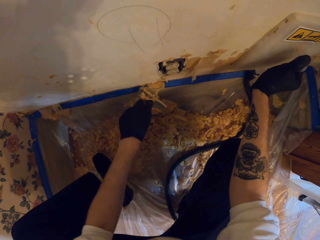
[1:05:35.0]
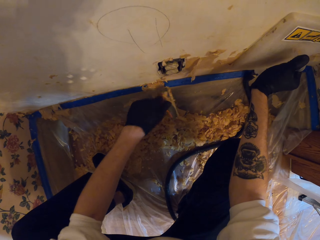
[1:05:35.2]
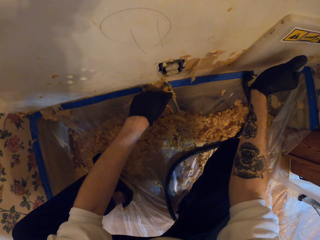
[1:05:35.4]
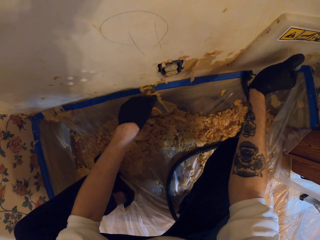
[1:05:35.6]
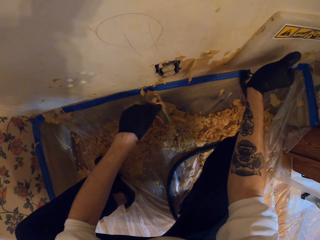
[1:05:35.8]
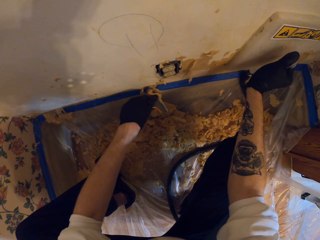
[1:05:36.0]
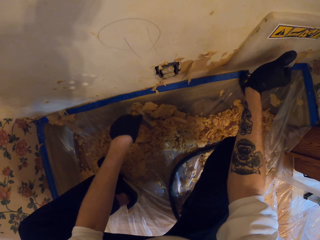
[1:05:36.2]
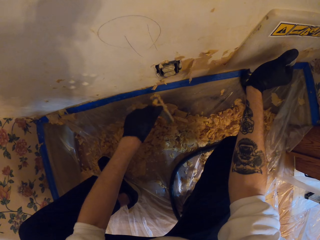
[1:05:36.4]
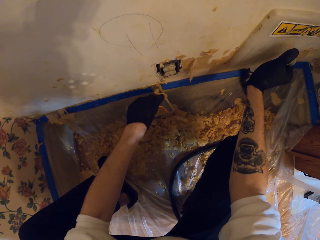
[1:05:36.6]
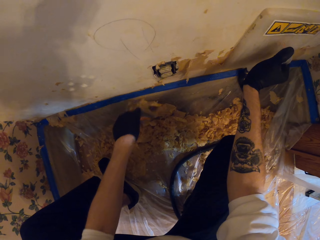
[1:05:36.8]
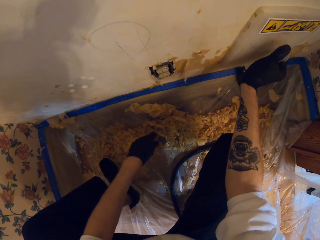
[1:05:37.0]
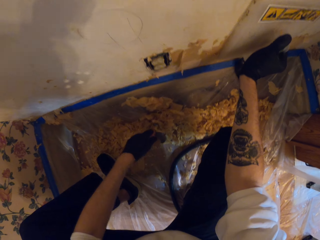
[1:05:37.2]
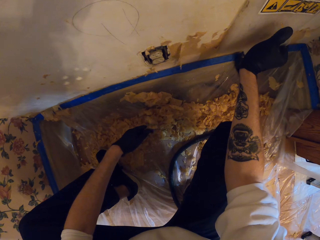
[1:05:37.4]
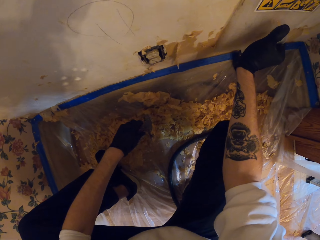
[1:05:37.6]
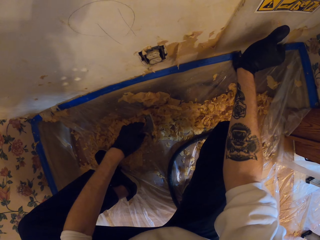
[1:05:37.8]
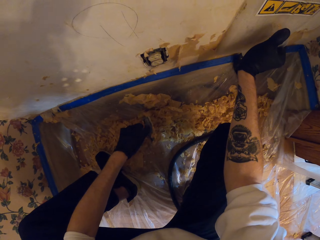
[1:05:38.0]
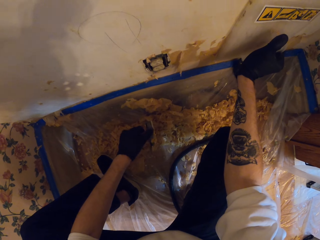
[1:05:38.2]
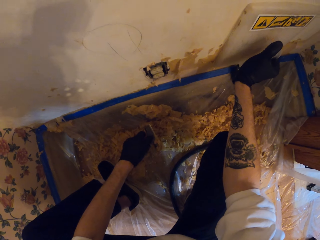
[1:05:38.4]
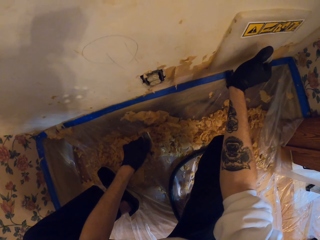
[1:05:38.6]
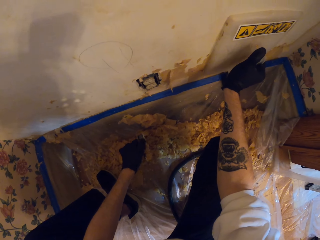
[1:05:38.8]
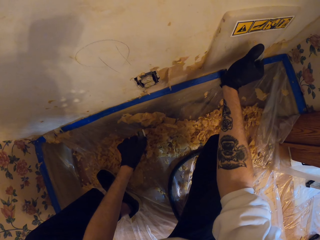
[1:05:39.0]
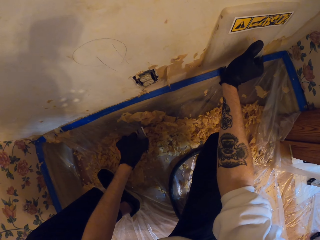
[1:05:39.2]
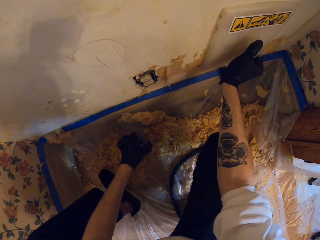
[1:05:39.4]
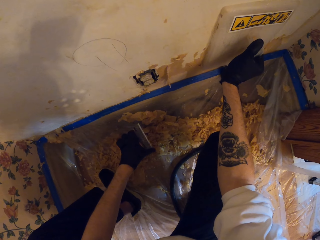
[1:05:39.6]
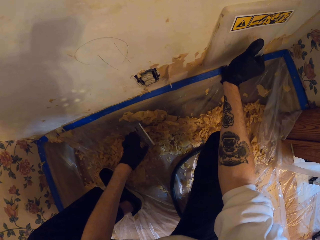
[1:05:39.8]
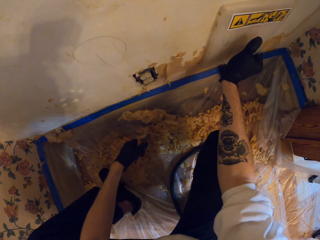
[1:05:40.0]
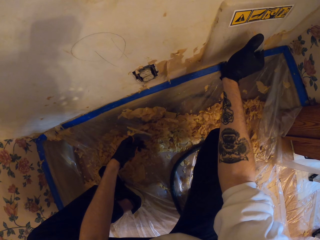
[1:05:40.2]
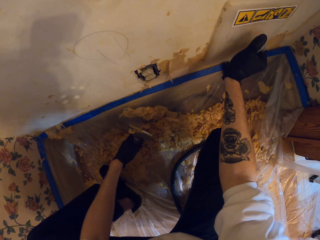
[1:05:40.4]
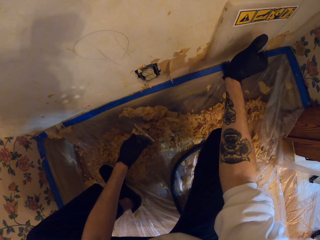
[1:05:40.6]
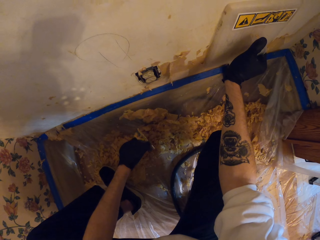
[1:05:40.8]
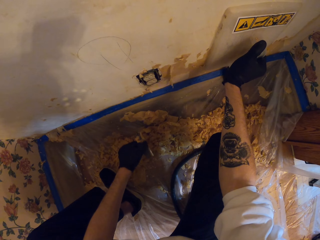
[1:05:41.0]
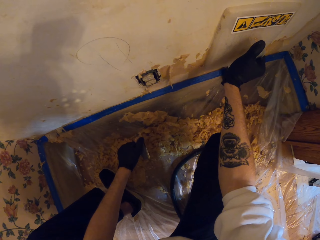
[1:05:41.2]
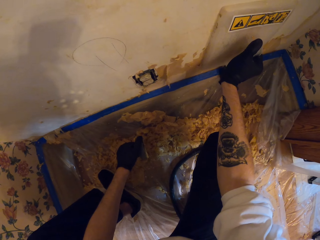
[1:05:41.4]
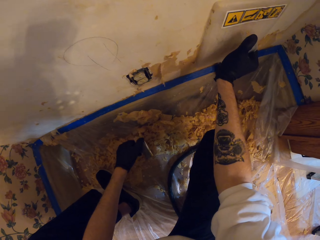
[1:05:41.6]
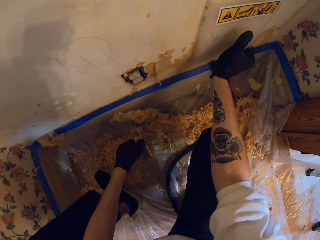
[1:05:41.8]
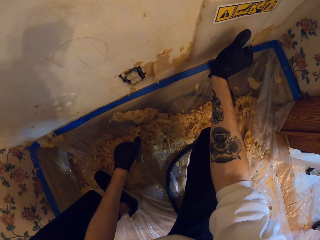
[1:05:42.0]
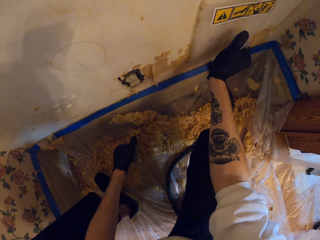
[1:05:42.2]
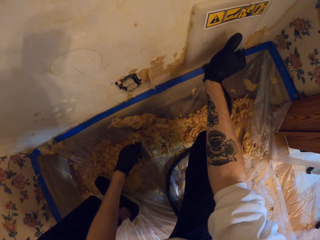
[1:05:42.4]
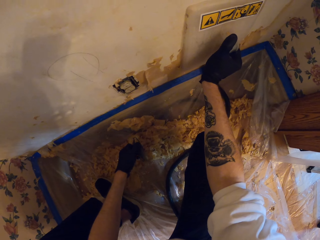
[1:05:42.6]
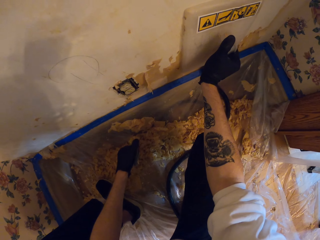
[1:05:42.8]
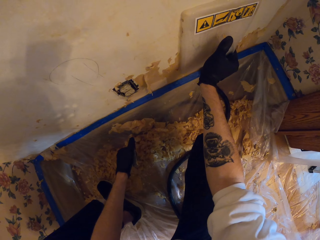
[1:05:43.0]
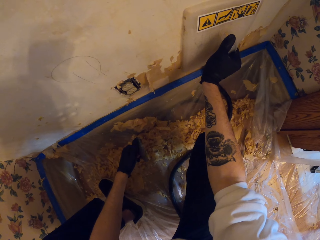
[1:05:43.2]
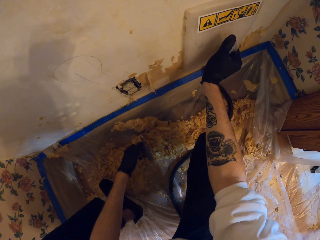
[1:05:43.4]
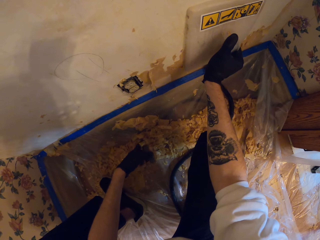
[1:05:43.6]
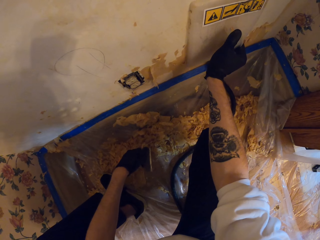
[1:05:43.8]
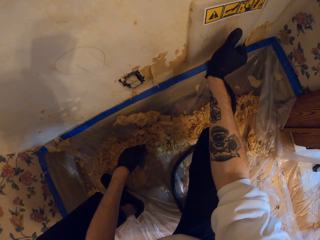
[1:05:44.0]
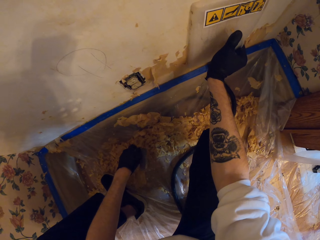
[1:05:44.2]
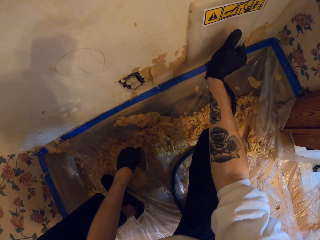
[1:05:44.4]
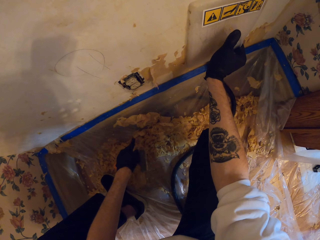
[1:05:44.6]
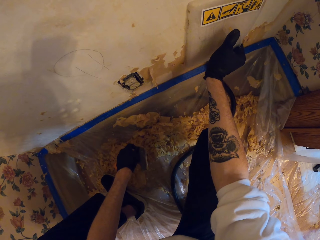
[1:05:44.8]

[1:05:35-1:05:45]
The camera wearer removes dirt from the wall scraper. They remove paper from the scraper.

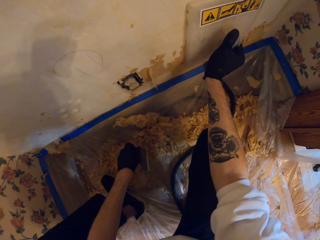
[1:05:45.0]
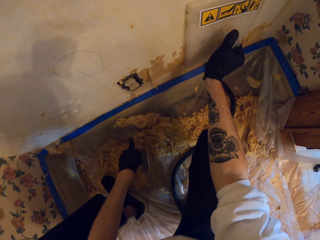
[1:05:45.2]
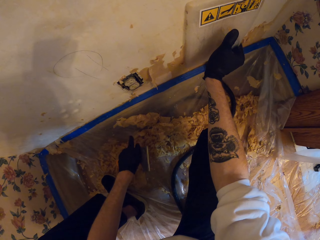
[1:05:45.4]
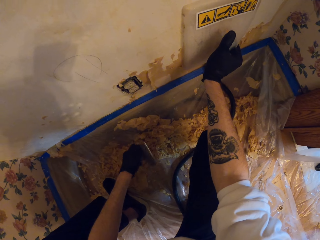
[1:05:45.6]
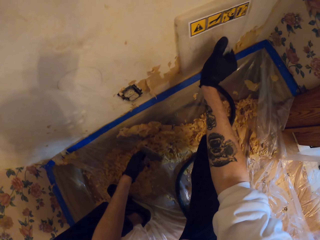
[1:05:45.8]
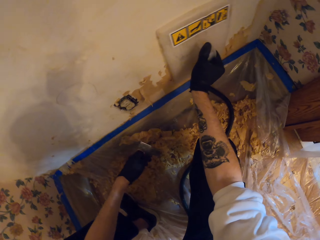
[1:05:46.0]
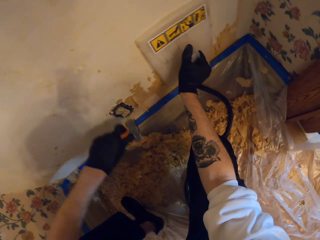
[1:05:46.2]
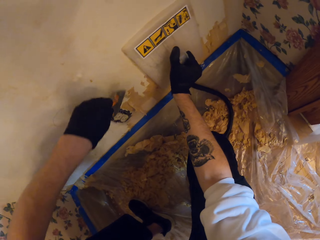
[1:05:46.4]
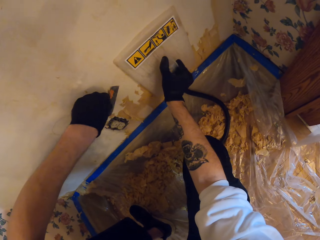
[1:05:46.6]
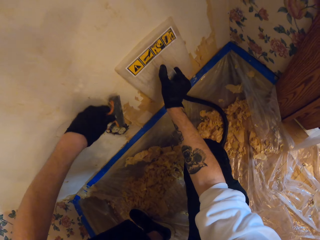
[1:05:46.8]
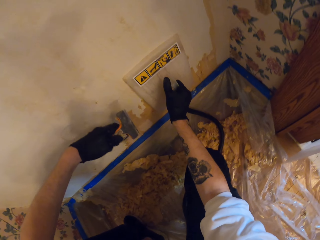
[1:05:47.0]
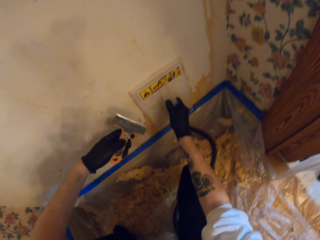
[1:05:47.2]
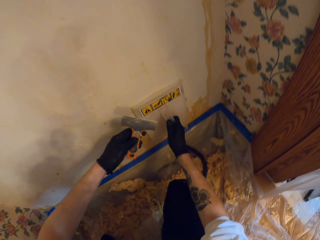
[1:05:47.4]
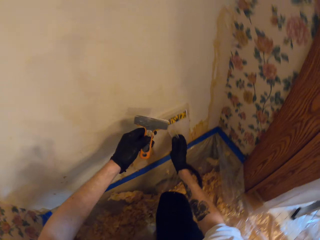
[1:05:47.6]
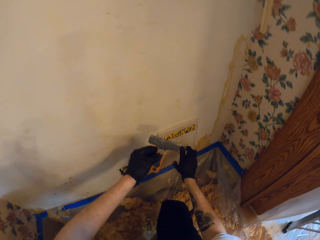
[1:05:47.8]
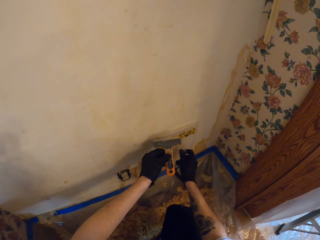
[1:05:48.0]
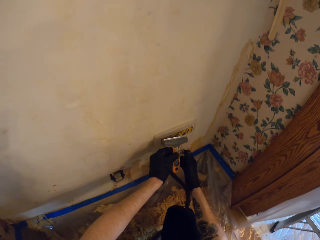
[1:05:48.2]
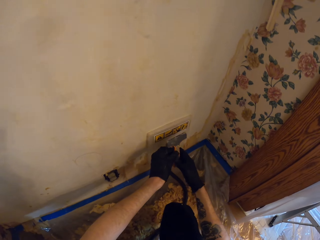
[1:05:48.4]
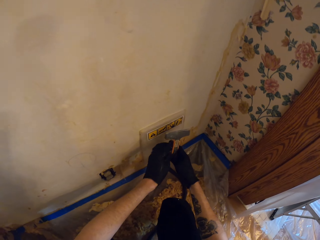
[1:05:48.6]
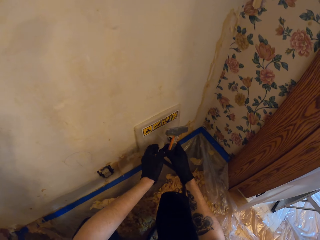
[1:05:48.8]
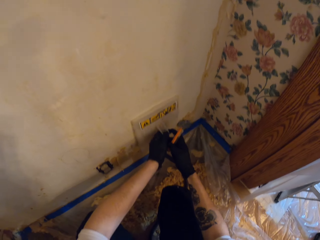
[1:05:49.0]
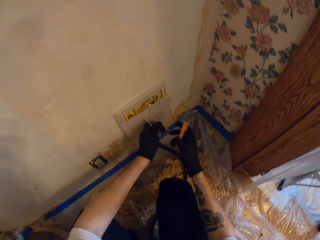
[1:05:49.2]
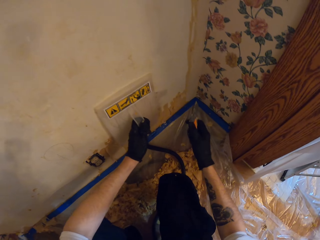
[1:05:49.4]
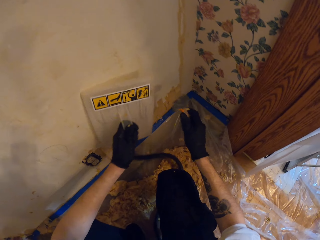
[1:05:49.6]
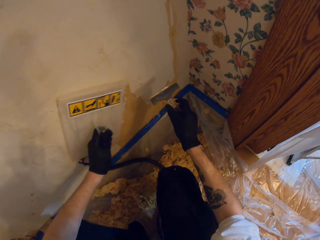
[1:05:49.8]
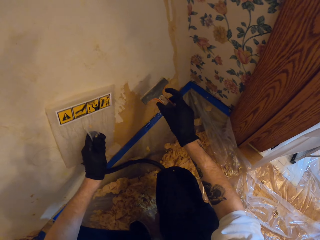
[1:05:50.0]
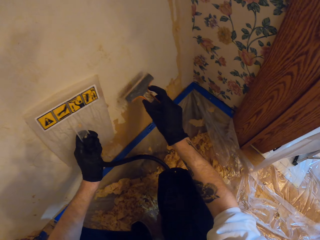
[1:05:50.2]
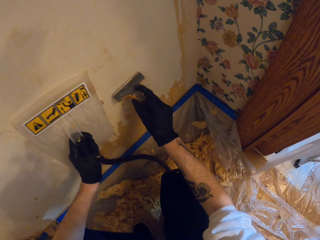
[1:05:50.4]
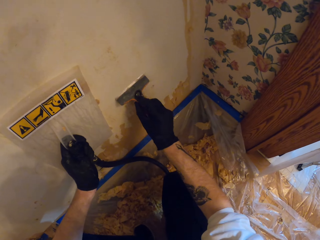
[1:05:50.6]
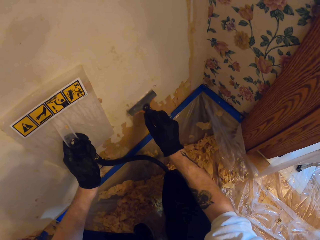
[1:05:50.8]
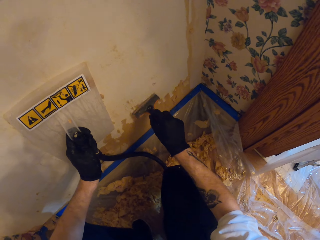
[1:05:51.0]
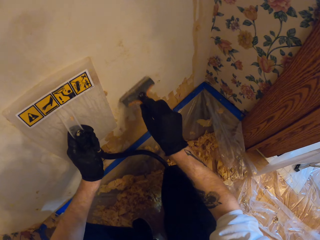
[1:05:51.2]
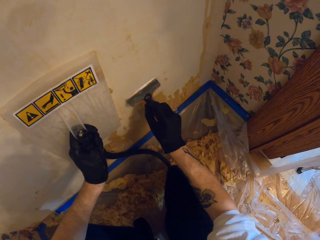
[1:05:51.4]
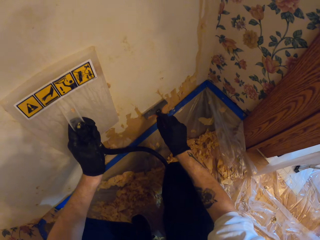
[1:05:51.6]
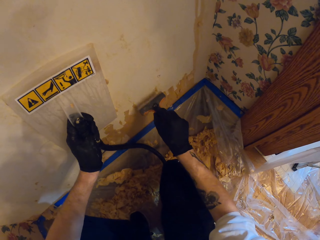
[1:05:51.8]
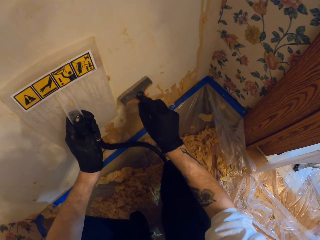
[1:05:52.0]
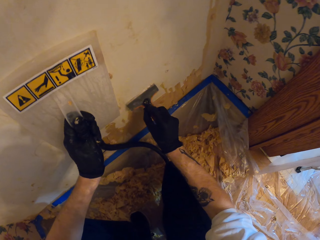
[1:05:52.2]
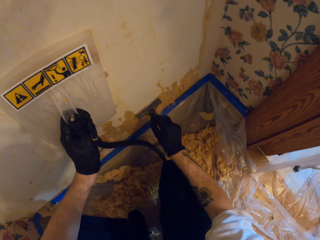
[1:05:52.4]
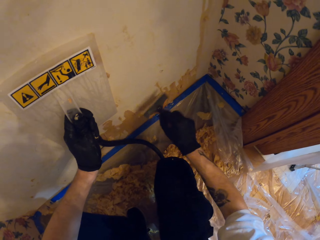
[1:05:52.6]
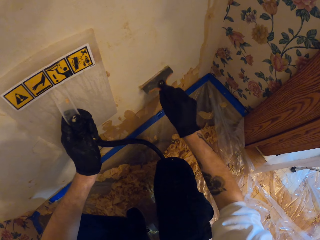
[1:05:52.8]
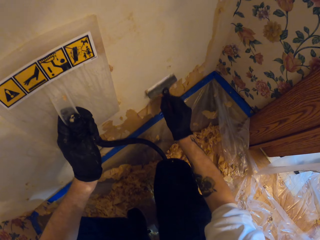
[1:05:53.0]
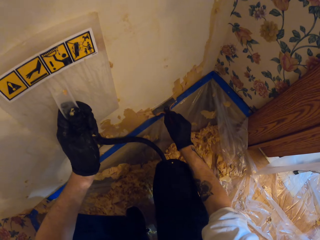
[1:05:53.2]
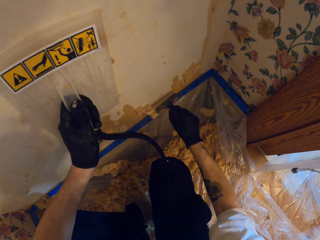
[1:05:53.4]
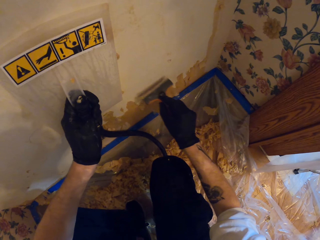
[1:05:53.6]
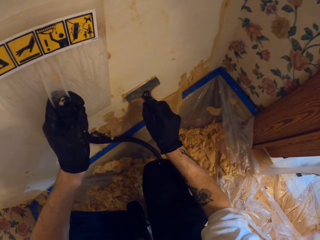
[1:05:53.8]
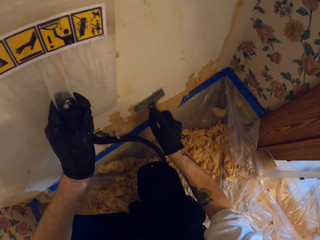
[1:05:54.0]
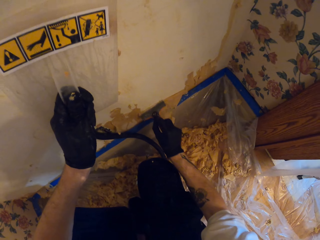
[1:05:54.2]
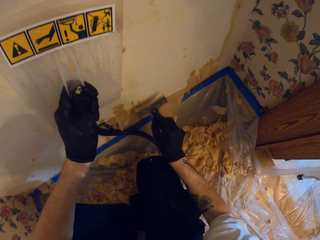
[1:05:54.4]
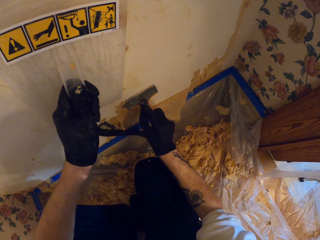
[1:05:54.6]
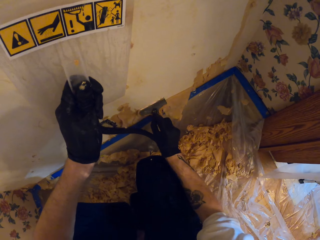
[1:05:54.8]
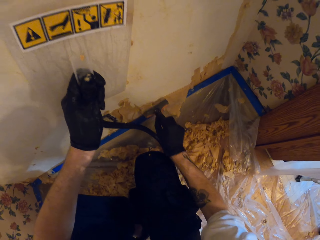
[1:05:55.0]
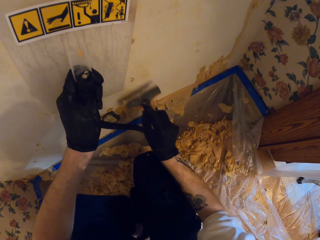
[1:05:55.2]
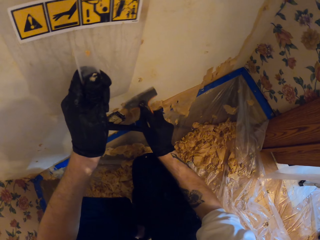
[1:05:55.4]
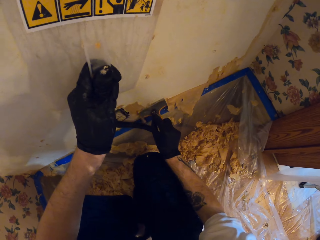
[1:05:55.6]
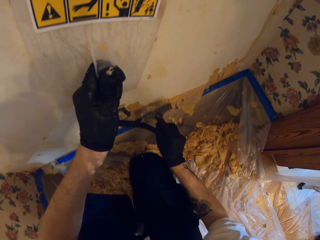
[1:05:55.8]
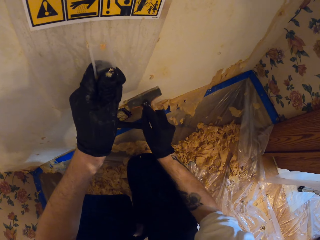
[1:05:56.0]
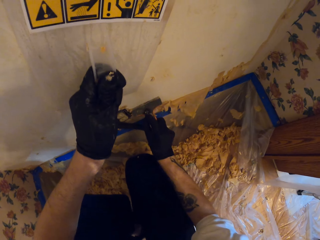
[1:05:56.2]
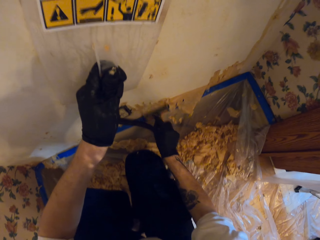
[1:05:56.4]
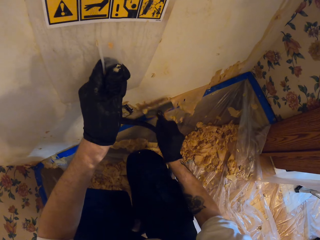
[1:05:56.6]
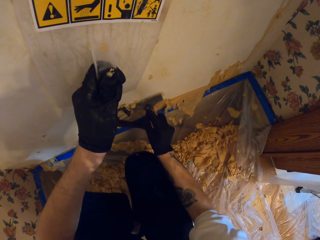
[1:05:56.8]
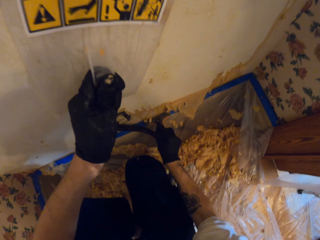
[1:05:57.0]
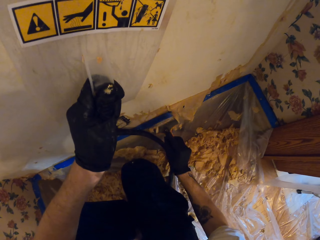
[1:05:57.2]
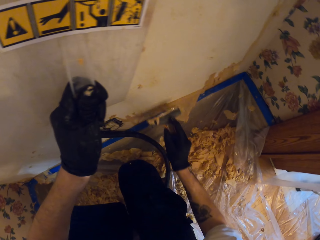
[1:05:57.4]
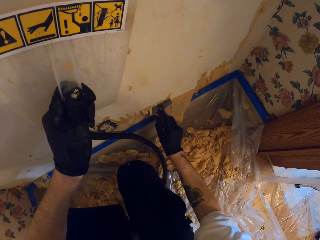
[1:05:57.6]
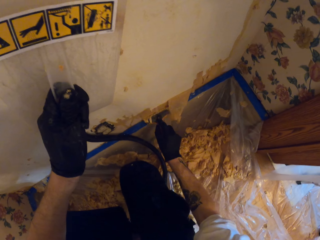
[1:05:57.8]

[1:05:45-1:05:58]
The camera wearer scrapes the wall. They shift the wall scraper to the right hand. They hold the scraper in the right hand and hold the wallpaper steamer in the left hand. They remove the paper on the wall with the scraper.
